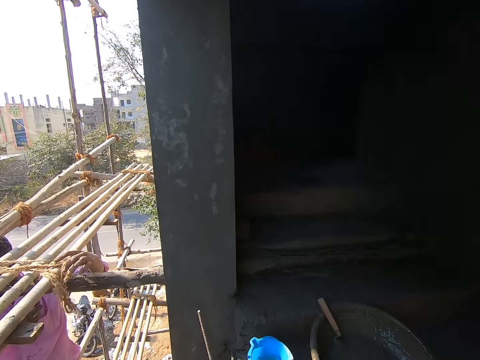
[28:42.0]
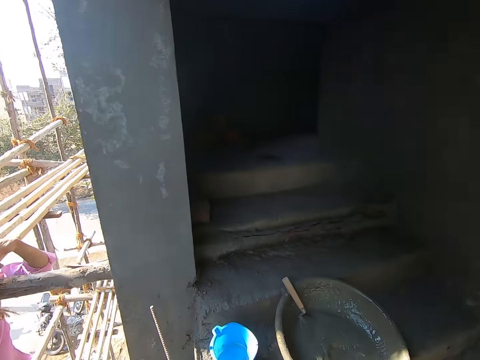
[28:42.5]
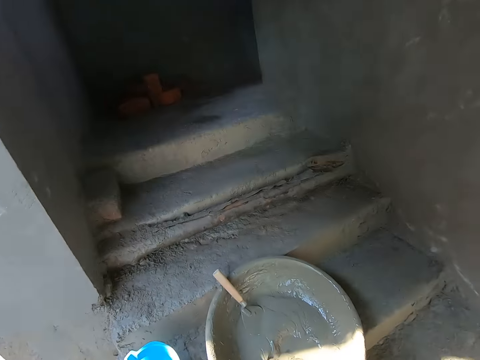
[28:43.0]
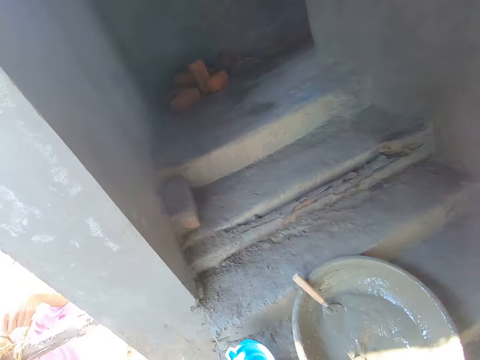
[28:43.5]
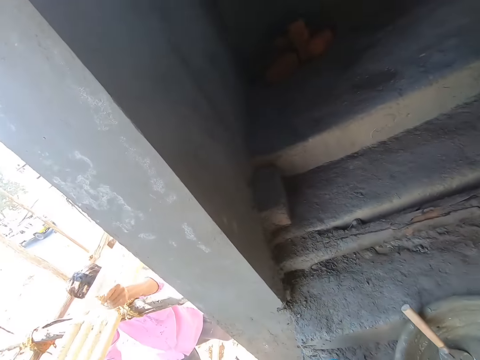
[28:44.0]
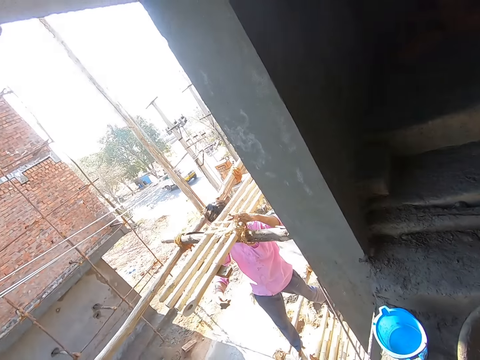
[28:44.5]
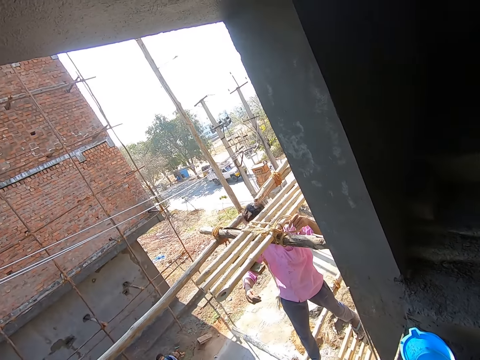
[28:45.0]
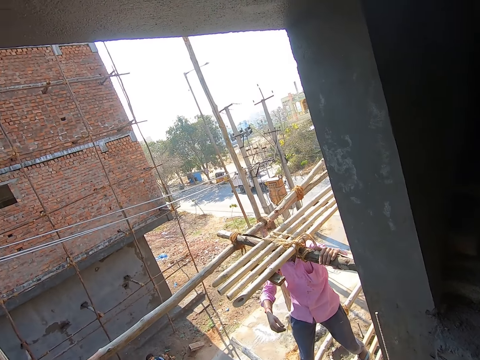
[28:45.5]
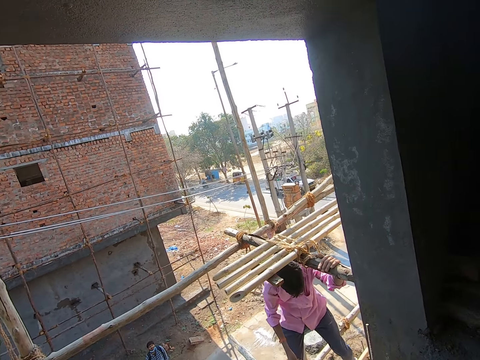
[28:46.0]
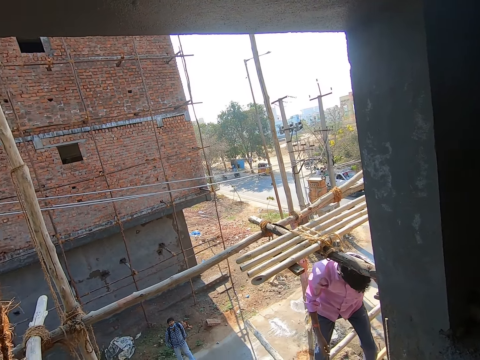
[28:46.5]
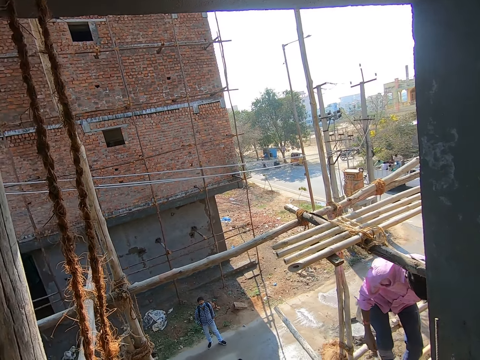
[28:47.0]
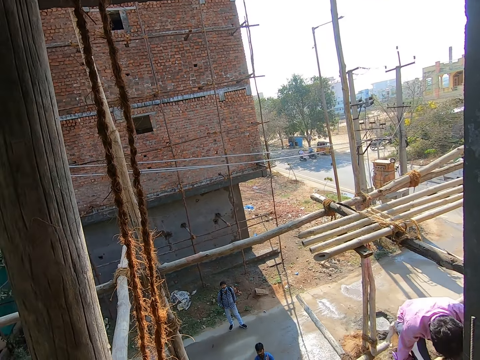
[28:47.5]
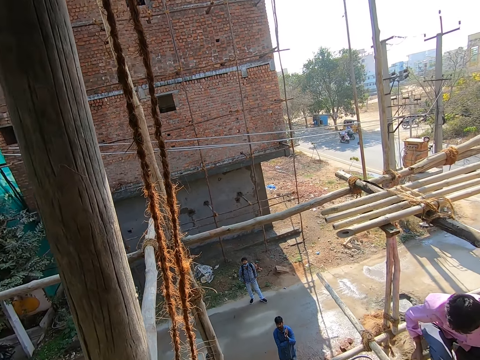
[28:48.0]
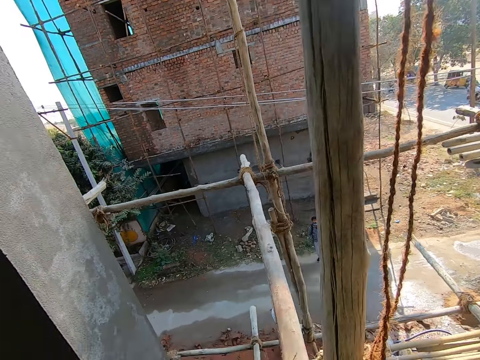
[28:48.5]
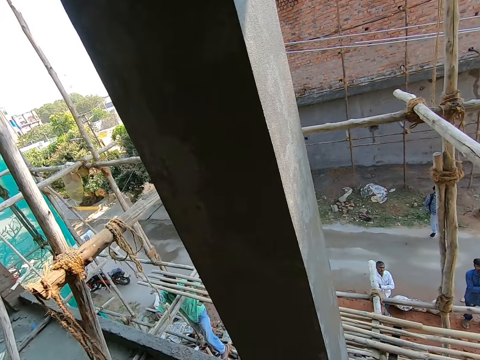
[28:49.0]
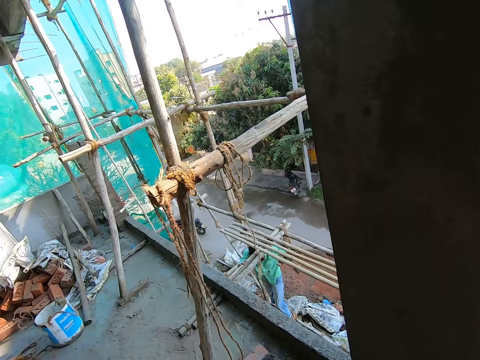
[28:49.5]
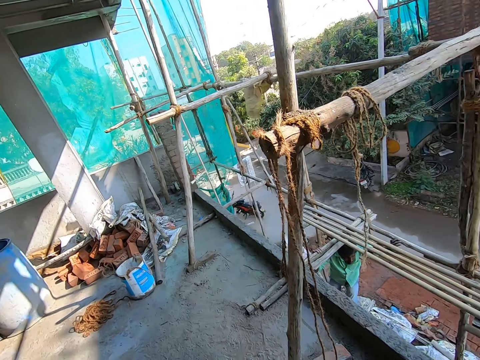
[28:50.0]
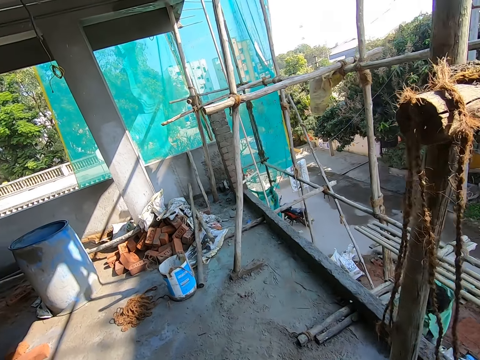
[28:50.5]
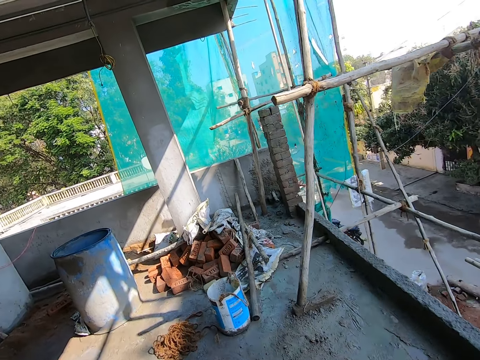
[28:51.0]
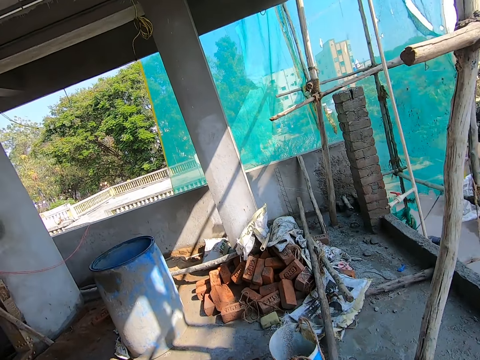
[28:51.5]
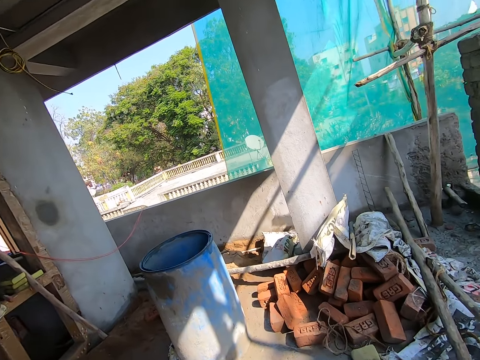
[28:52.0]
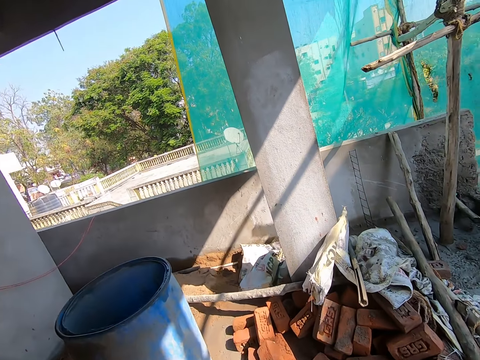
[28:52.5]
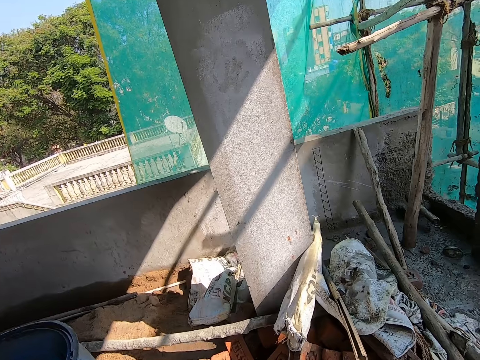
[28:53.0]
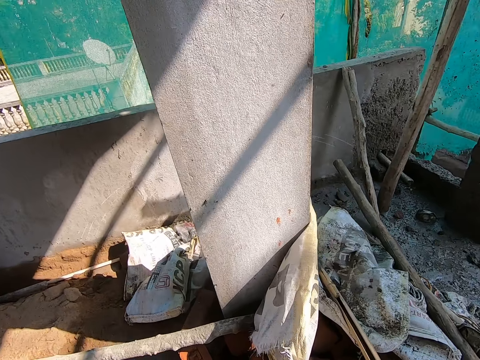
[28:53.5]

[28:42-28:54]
The camera wearer talks to the man. They walk around.

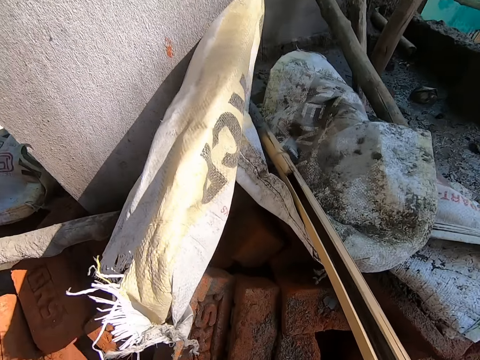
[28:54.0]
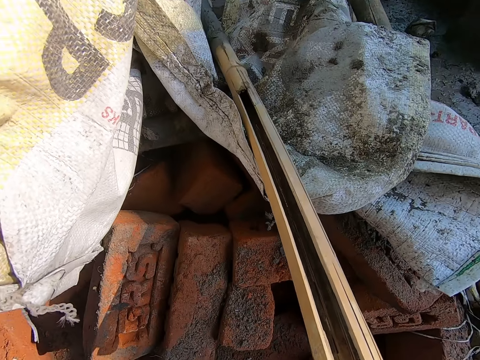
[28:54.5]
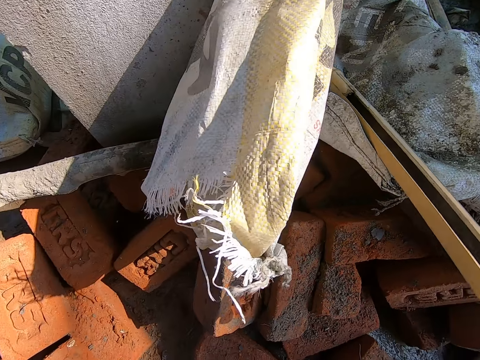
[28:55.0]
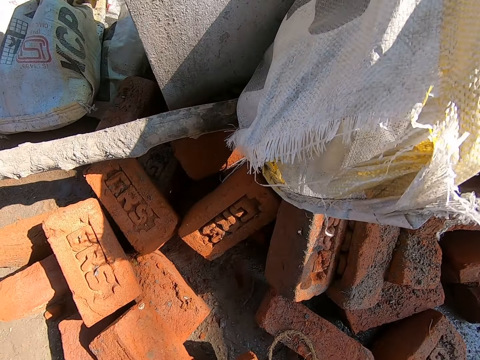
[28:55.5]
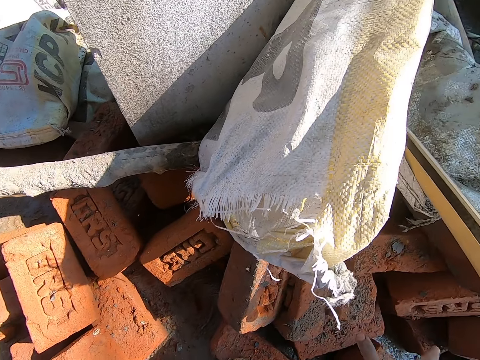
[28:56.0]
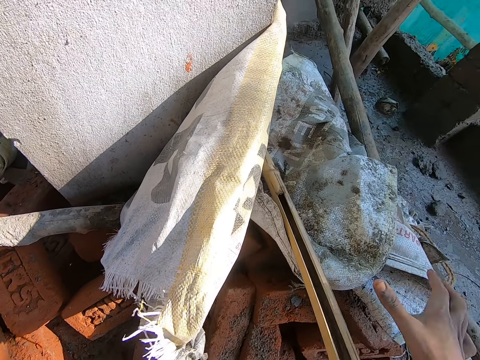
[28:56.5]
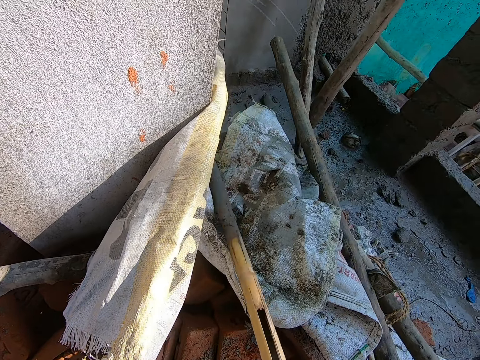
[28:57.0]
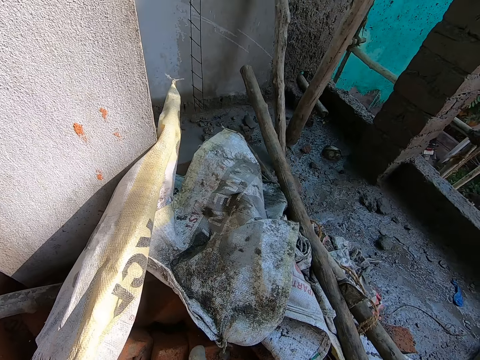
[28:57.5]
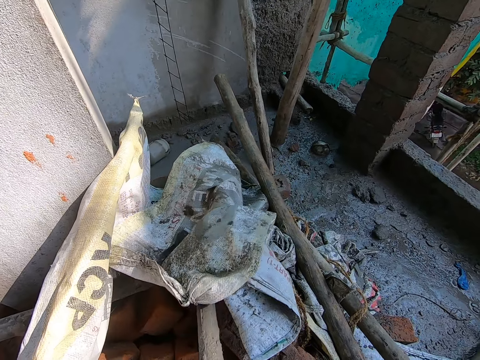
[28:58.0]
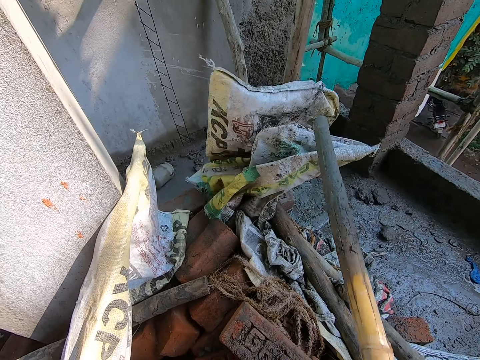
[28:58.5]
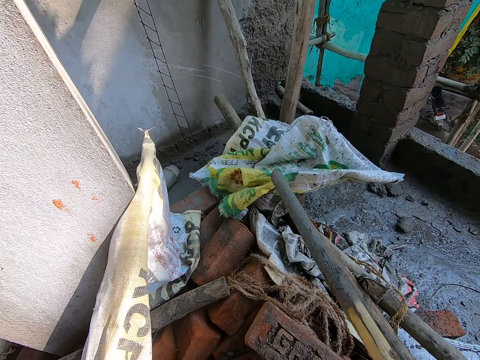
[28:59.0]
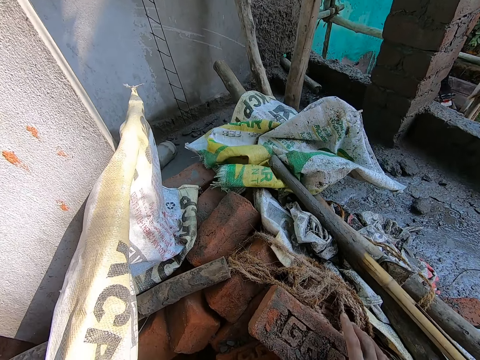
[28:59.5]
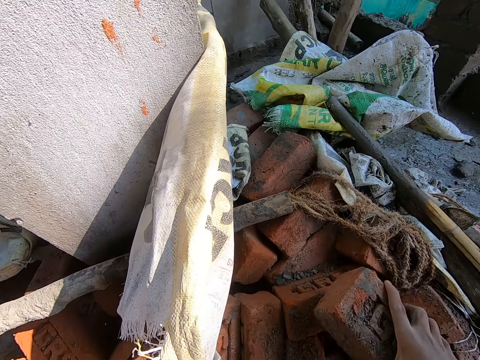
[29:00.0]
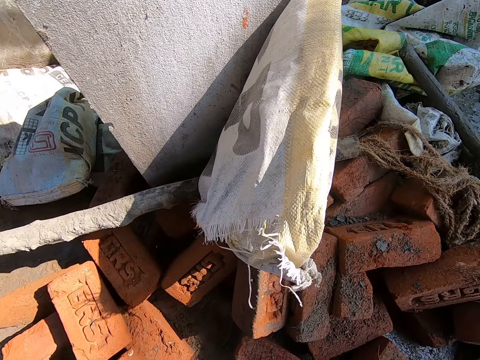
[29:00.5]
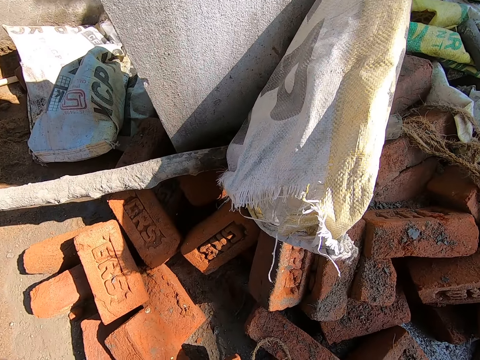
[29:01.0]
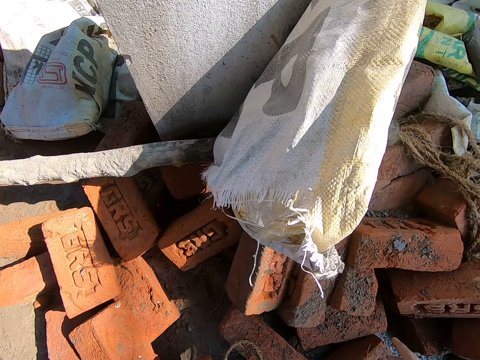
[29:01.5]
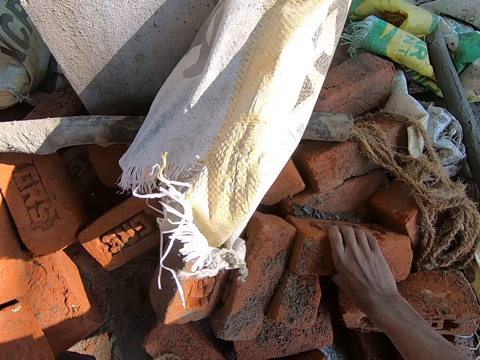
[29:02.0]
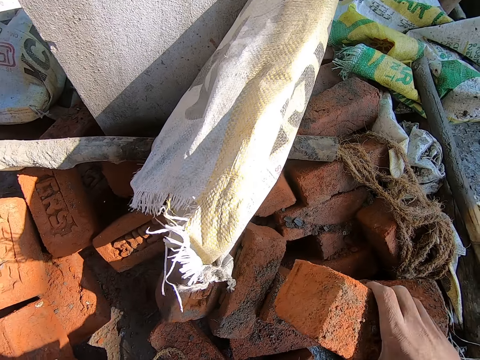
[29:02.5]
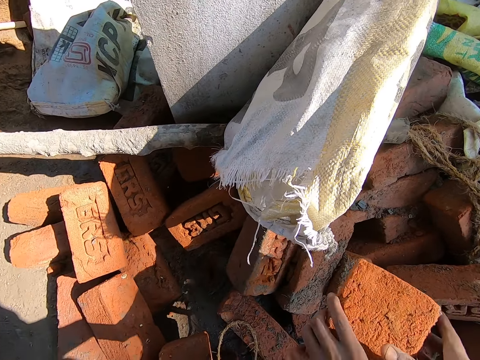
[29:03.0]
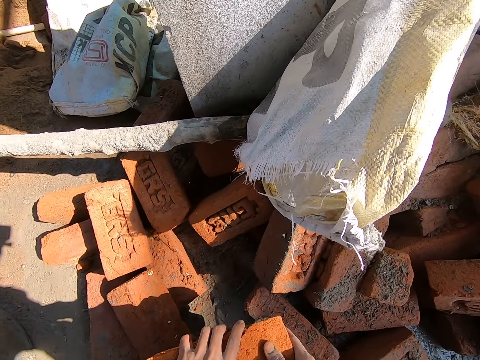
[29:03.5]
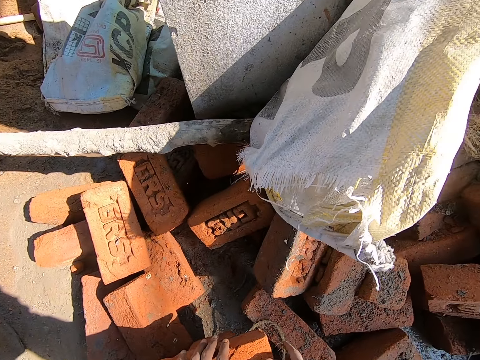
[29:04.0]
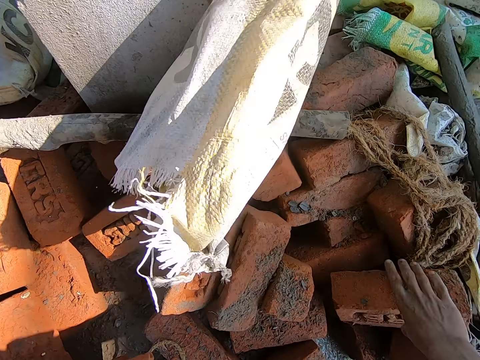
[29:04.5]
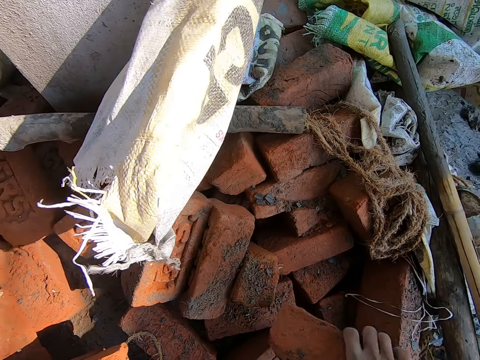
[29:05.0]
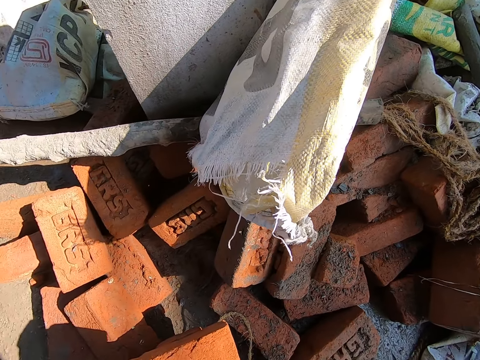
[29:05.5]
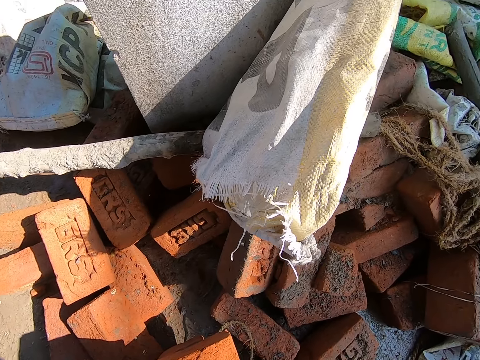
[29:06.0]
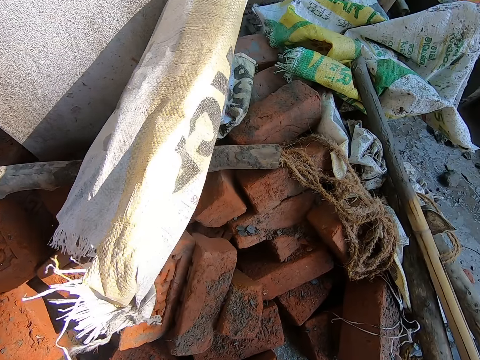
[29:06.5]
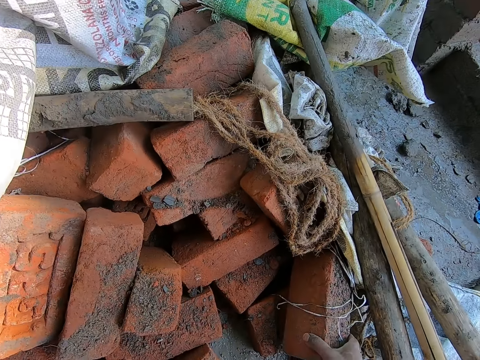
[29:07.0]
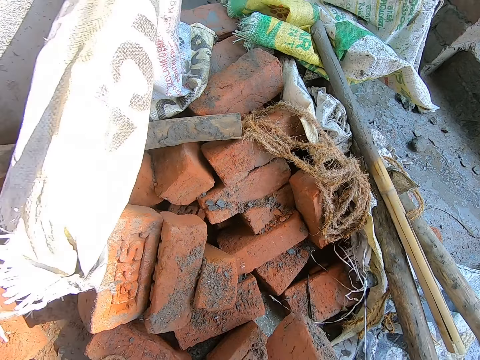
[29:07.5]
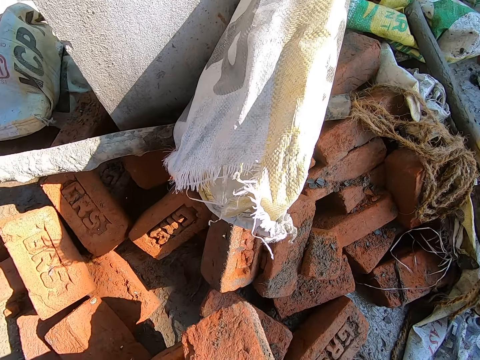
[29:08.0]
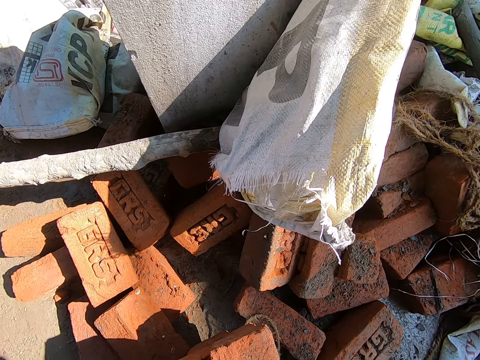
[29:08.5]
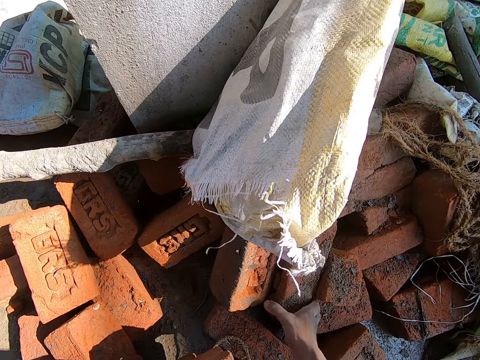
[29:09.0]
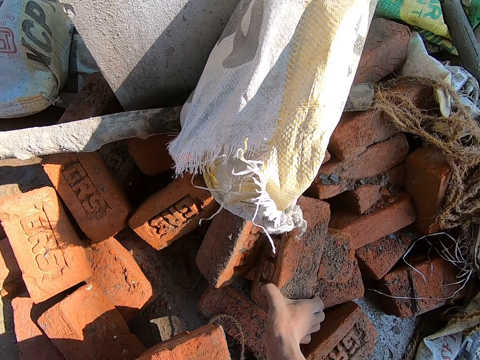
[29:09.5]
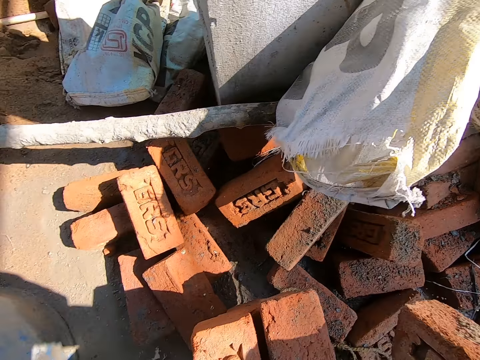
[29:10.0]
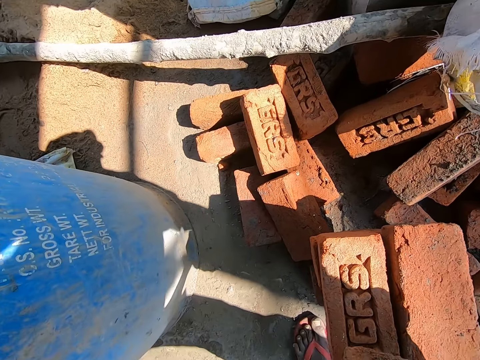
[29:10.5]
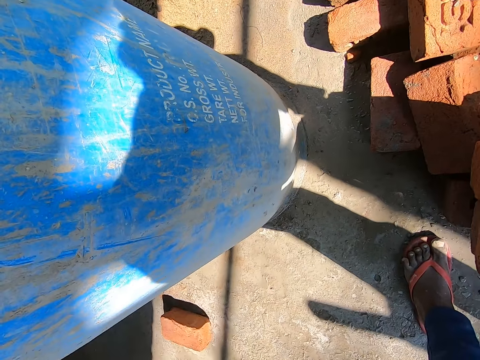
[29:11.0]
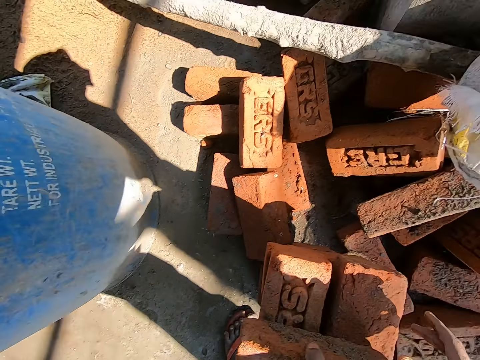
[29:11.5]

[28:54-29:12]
The camera wearer moves a brick. He pulls out a stick on two sacks with his right hand. He lifts the sacks off a pile of bricks with the stick in his right hand. He drops the stick by the pile of bricks with his right hand. He grabs a brick from the pile of bricks with his right hand. He puts the brick down. He grabs a brick from the pile of bricks with his right hand. He passes the brick to his left hand. He drops the brick on a stack of bricks with both hands. He grabs a brick from the pile of bricks with his right hand. He puts the brick down. He grabs a brick from the pile of bricks with his right hand. He drops the brick on the stack of bricks with his right hand. He grabs a brick from the pile of bricks with his right hand. He drops the brick on the stack of bricks with his right hand.
